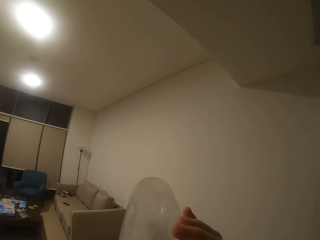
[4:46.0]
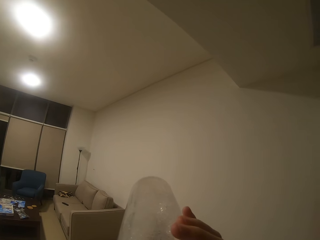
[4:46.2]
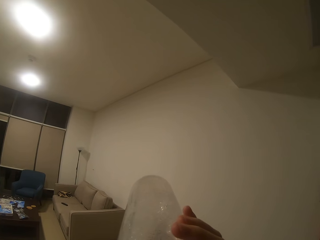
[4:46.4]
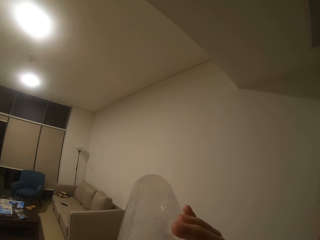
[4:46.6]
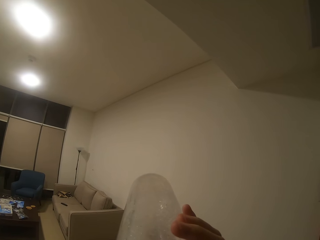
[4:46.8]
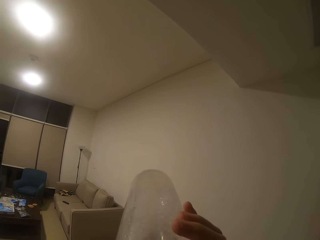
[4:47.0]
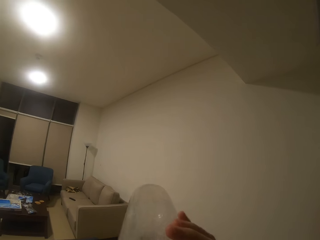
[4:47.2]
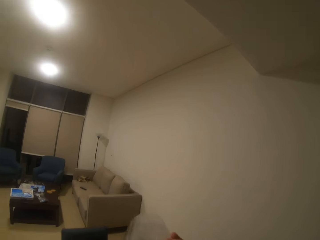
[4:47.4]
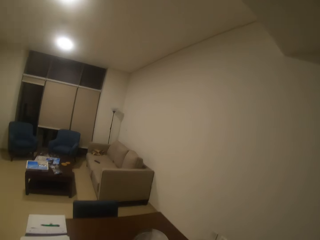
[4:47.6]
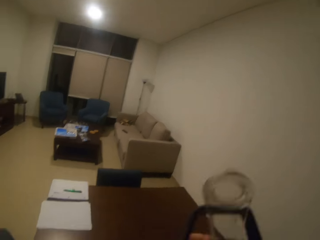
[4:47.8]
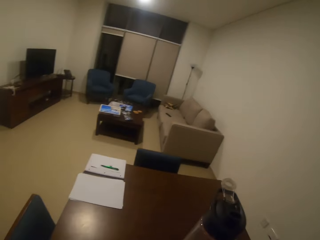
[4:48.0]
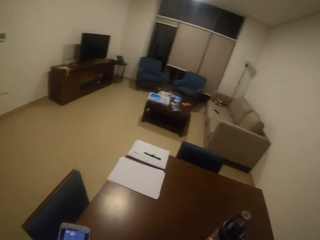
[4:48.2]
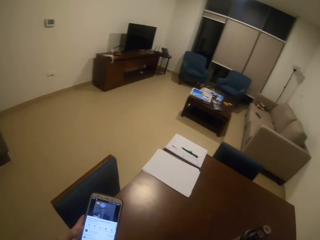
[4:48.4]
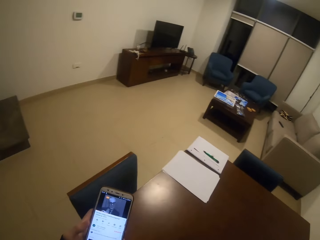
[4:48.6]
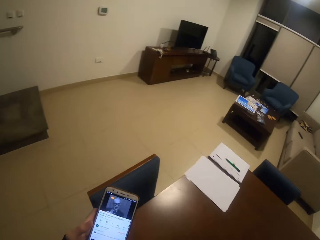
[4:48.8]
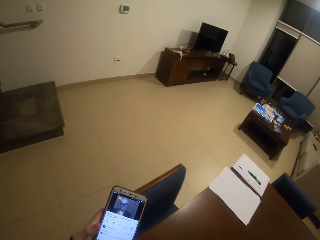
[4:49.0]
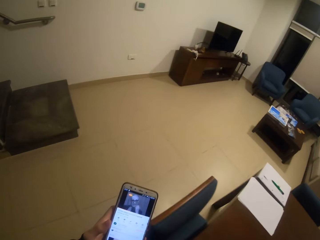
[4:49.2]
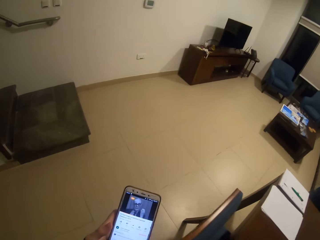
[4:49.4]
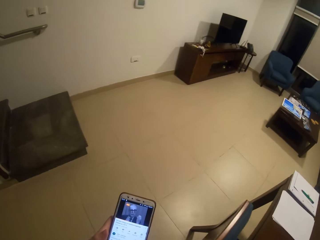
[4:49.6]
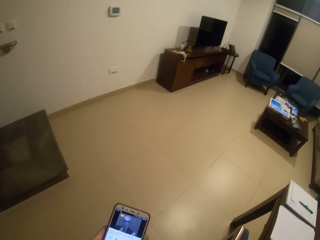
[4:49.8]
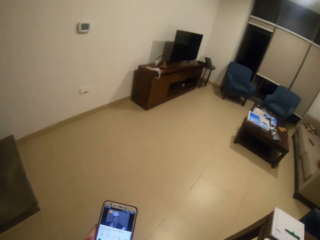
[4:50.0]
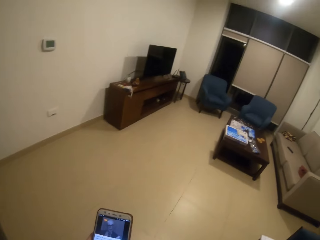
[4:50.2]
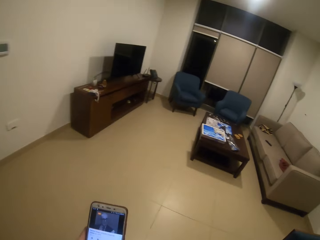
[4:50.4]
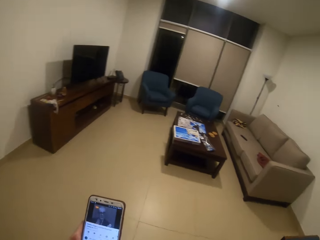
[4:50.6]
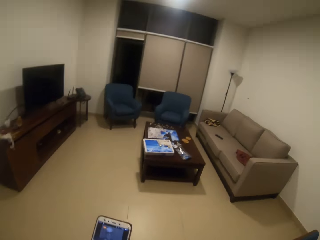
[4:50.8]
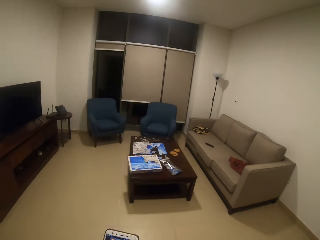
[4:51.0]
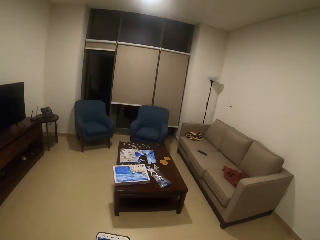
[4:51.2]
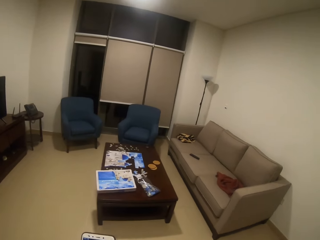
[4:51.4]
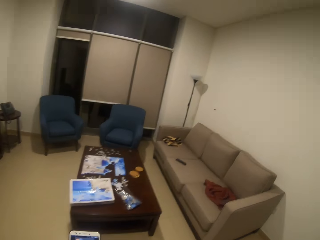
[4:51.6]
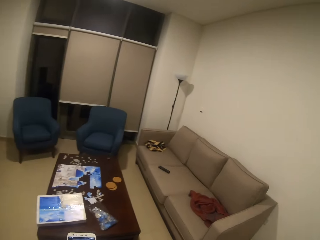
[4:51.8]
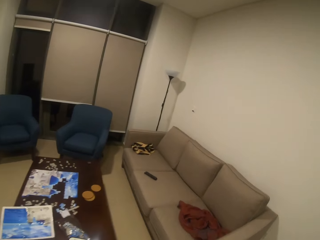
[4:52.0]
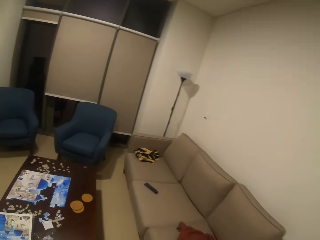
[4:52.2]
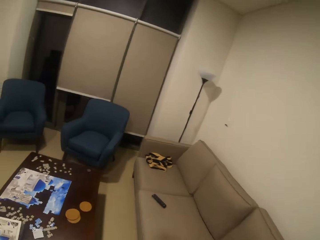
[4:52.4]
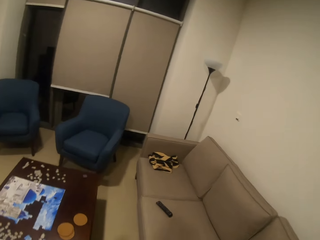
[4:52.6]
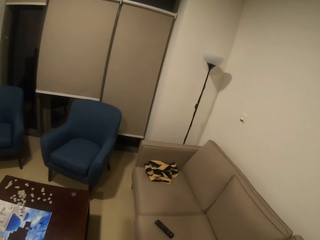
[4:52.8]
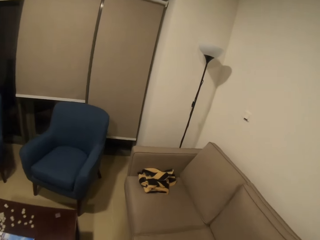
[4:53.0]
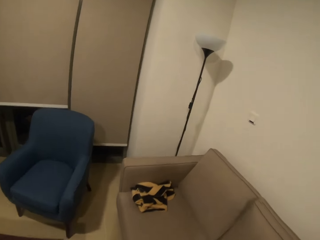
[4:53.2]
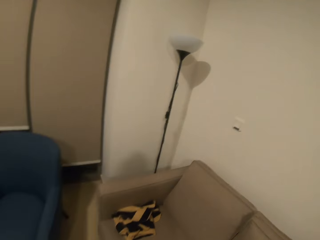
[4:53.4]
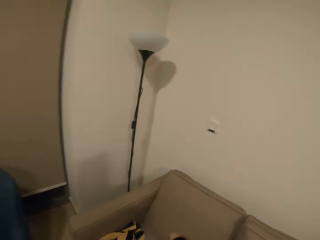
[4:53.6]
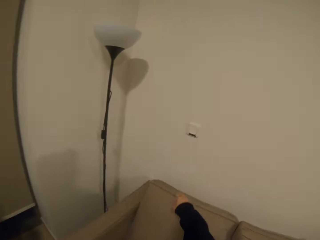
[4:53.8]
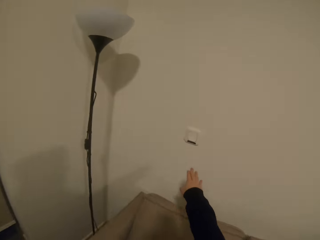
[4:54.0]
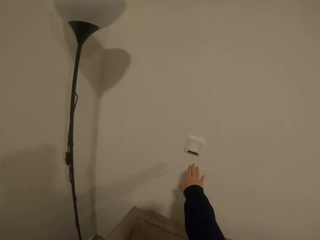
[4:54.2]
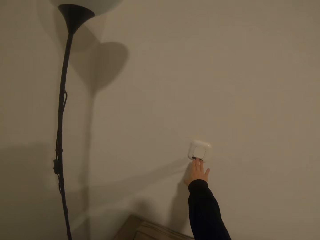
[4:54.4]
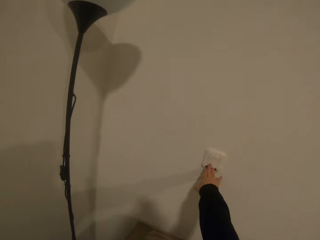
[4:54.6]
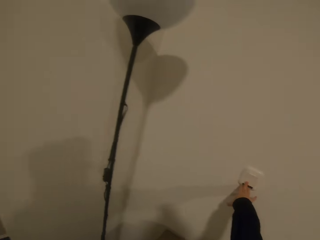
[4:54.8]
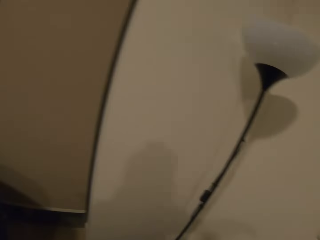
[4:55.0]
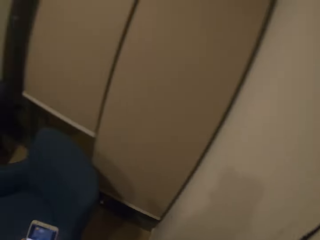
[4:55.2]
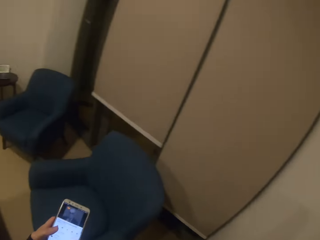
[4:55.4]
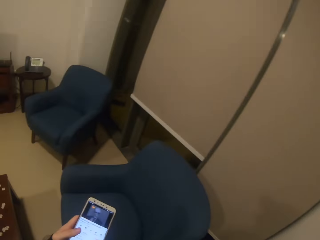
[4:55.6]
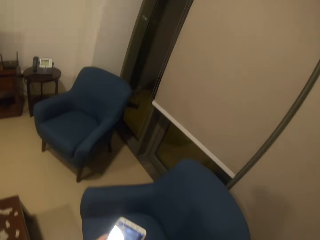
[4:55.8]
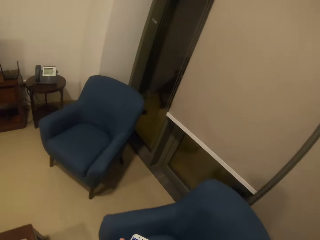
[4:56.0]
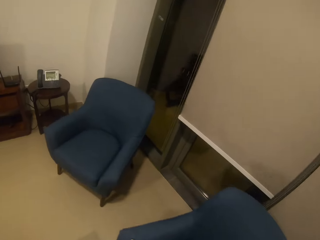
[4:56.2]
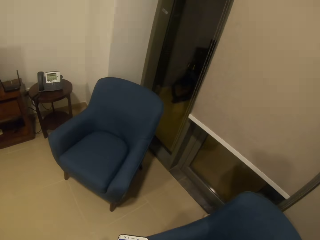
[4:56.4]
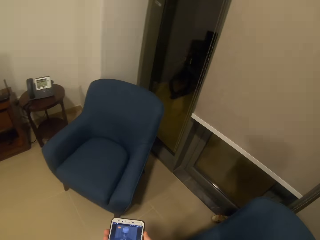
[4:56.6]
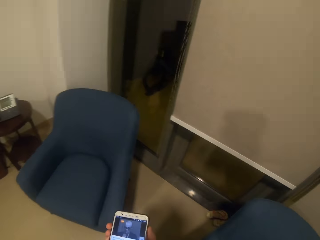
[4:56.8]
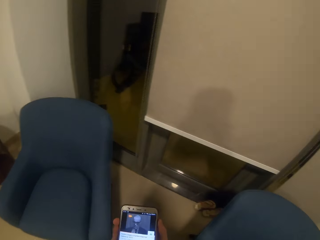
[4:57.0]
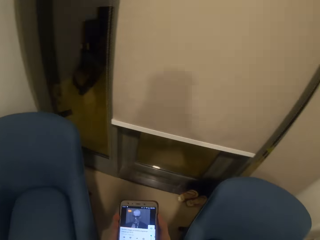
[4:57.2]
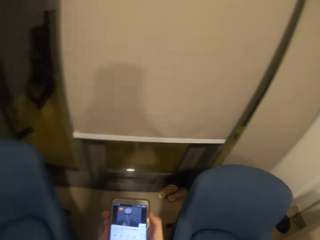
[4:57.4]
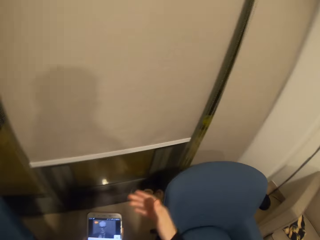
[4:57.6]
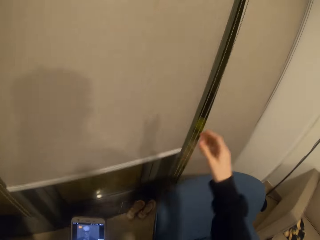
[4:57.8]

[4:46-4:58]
The camera wearer puts the water bottle on the bottle. They operate the phone. They stare at the phone. They walk to the living room. They switch the switch on.

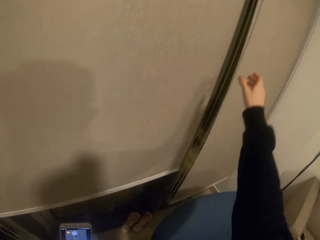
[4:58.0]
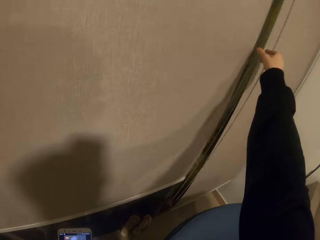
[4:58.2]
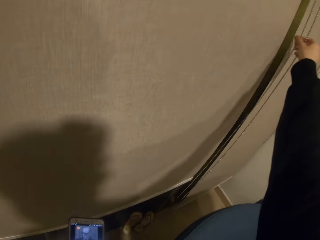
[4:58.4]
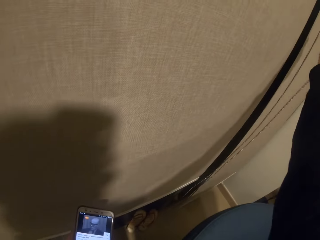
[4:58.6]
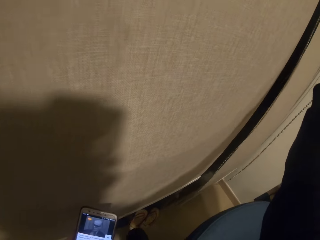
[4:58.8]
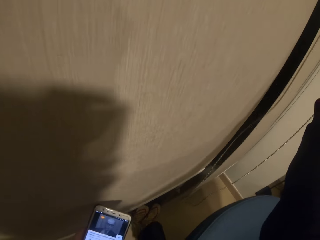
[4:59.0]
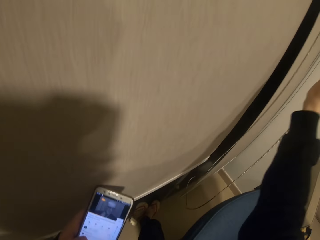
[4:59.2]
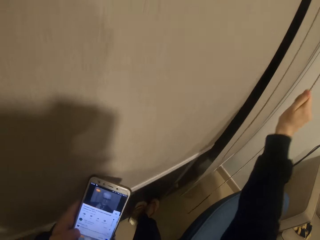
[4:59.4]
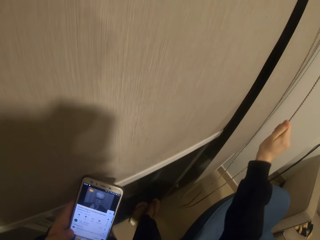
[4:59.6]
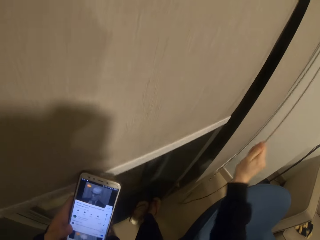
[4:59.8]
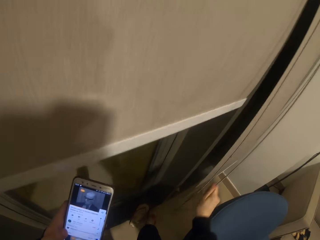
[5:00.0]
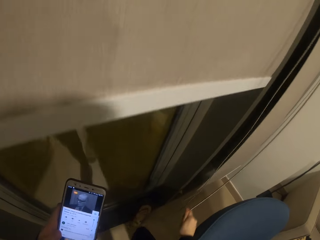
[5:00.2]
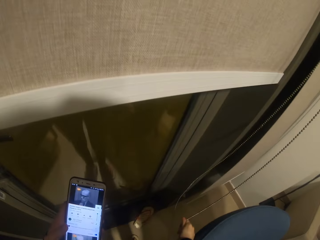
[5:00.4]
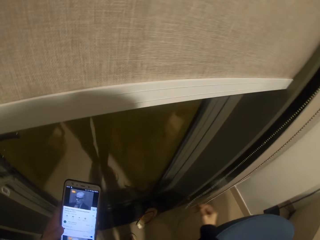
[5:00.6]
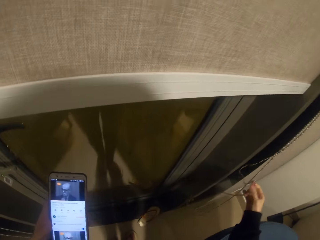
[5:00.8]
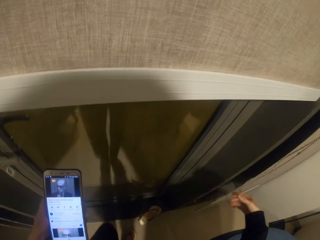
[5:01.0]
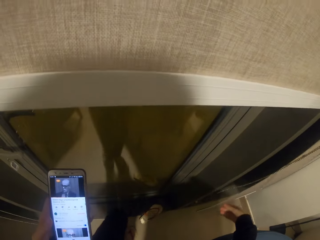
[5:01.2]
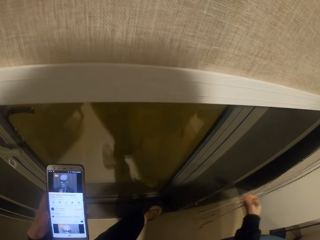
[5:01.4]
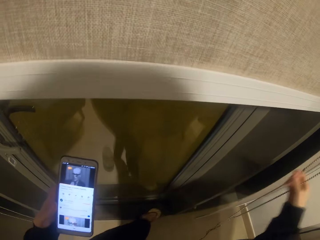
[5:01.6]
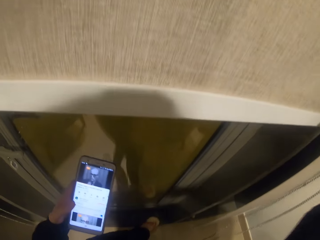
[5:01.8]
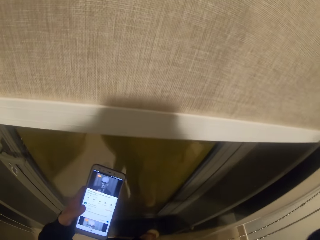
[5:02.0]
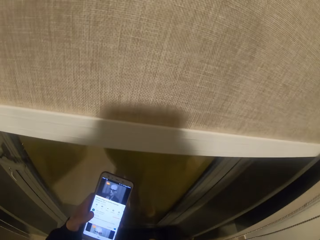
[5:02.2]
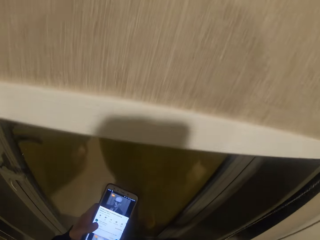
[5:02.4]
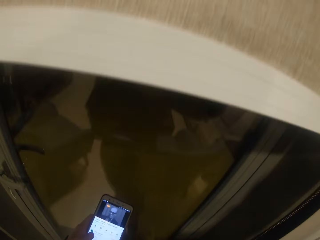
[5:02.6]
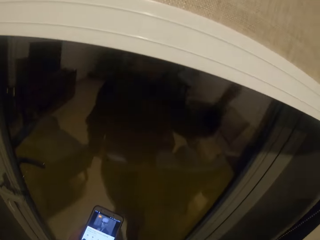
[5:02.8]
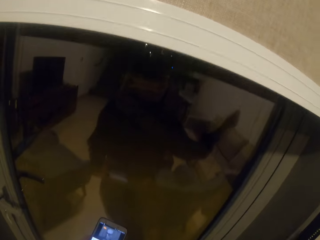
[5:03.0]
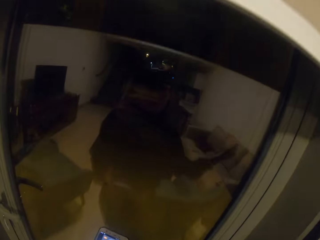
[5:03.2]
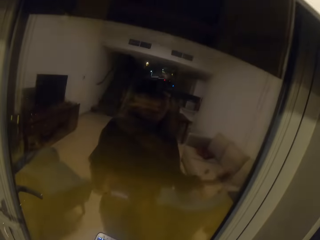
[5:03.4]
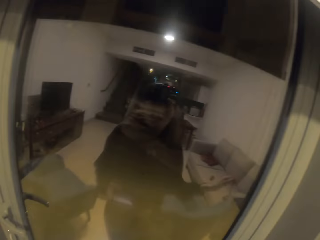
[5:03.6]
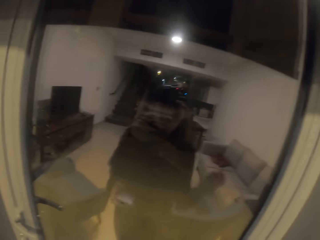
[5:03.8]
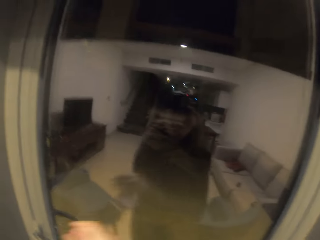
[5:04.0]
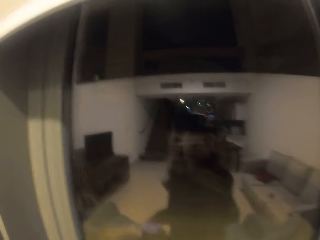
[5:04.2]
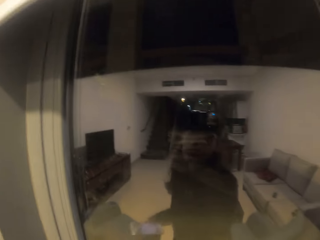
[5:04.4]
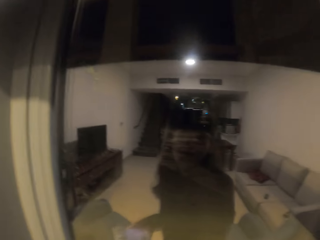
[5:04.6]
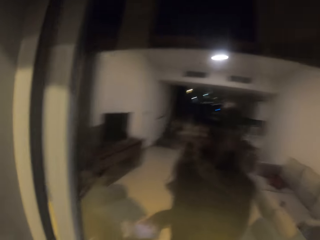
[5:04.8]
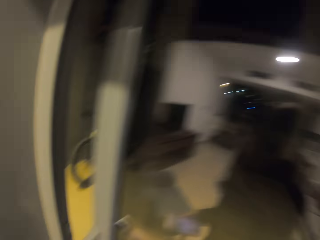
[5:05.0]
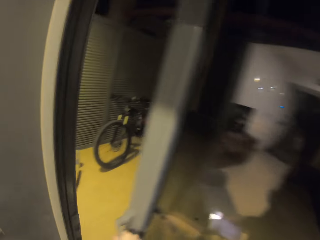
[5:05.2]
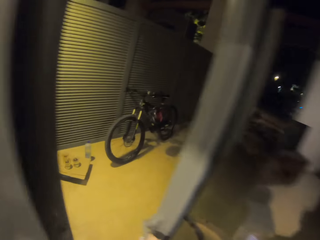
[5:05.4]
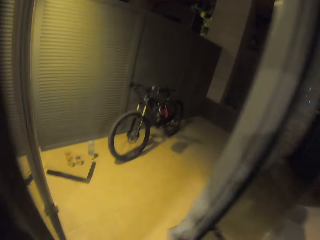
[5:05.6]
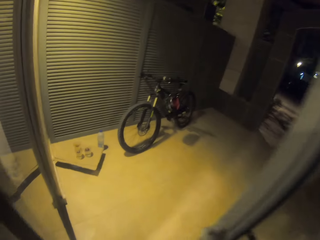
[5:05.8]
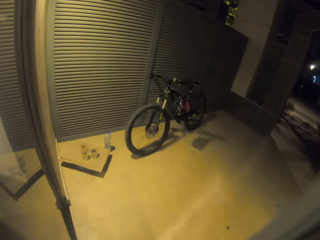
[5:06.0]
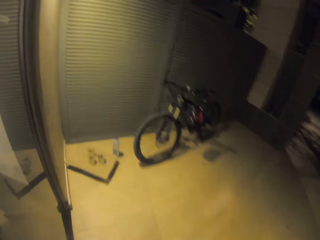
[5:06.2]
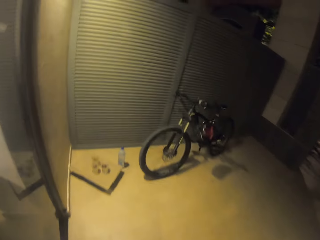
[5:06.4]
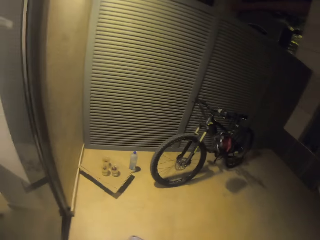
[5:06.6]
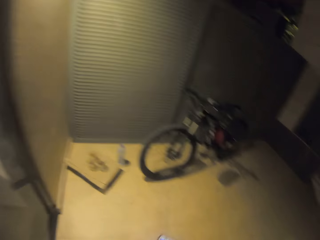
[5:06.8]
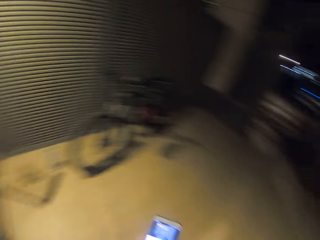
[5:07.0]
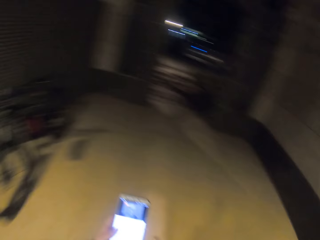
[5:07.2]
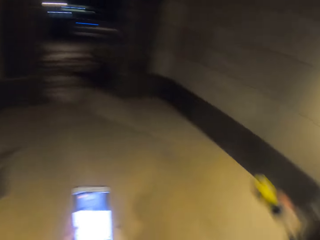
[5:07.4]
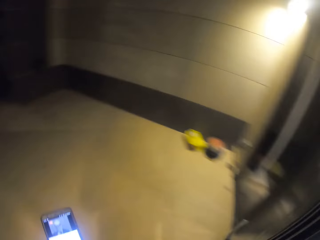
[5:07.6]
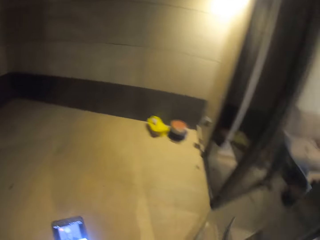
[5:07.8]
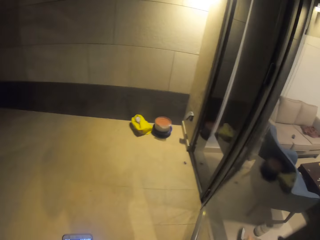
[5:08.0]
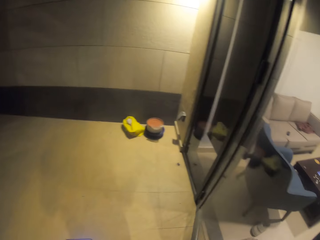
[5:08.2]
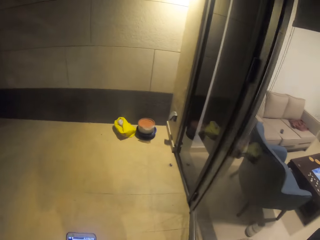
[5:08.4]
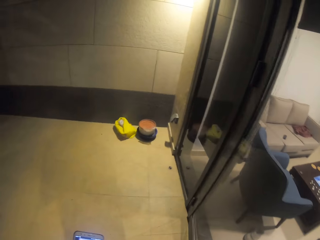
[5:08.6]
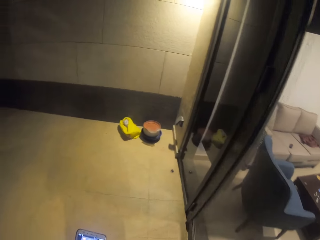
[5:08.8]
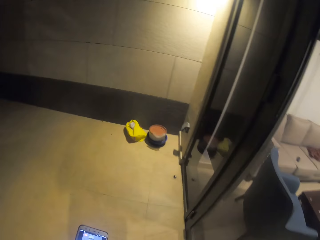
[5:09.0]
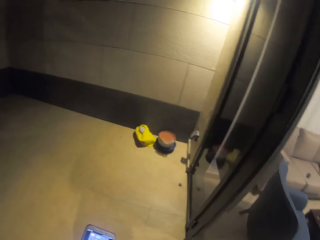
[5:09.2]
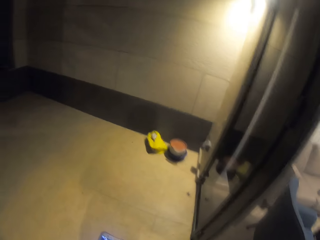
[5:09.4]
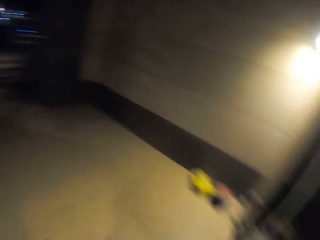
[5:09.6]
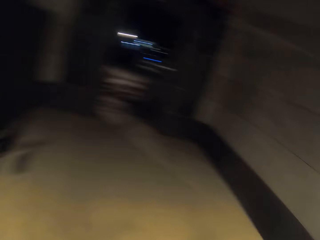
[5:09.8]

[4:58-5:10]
The camera wearer pulls the curtains up. They open the door. They look around. They close the door.
